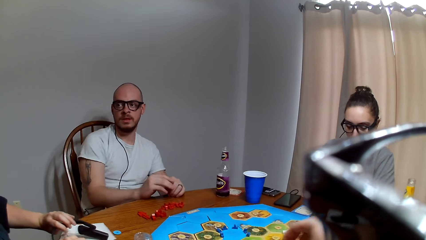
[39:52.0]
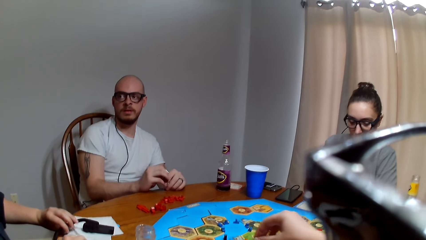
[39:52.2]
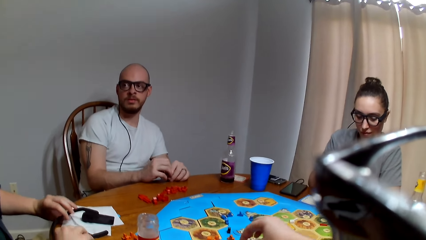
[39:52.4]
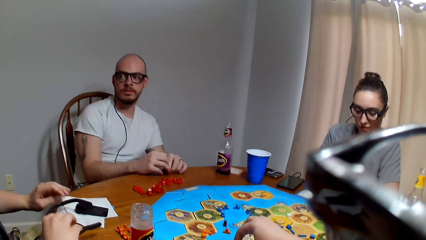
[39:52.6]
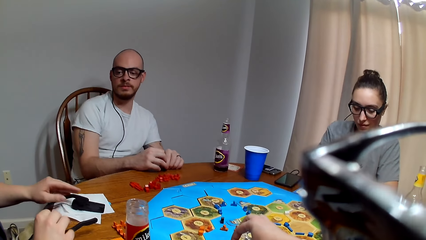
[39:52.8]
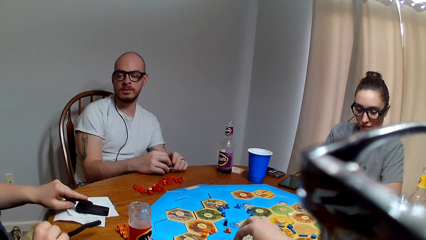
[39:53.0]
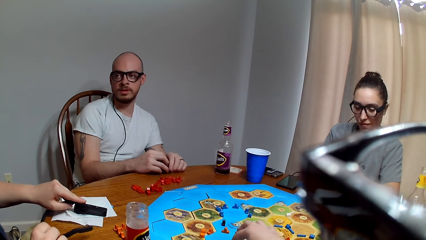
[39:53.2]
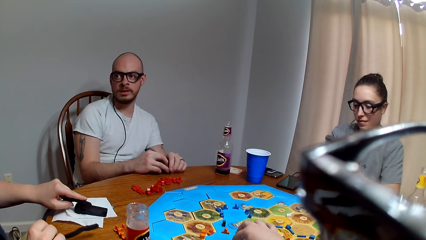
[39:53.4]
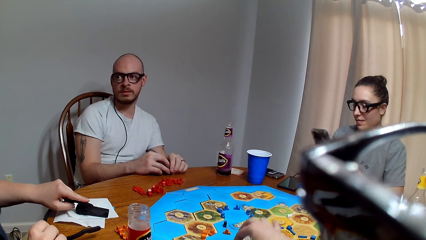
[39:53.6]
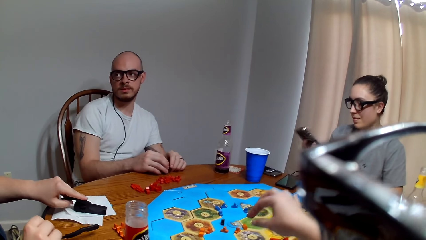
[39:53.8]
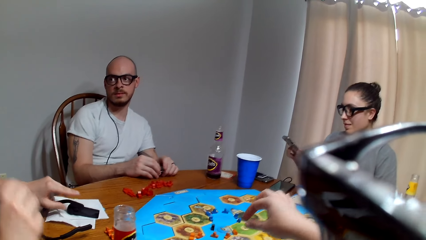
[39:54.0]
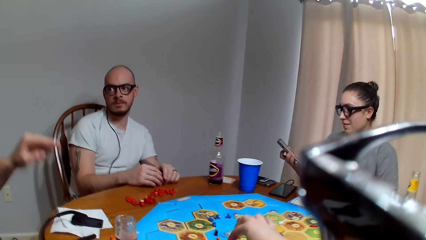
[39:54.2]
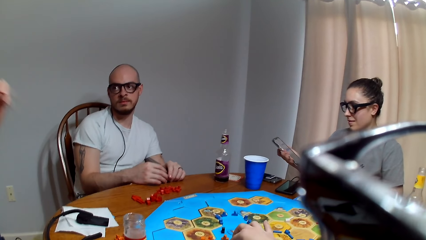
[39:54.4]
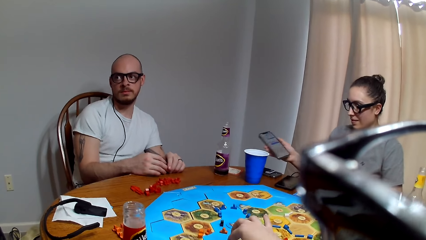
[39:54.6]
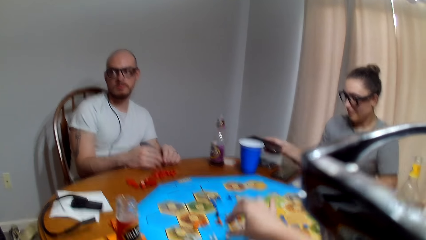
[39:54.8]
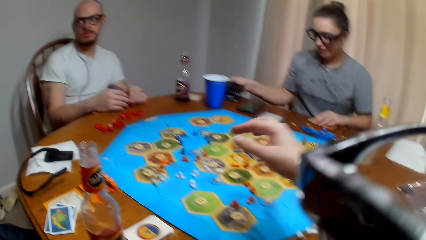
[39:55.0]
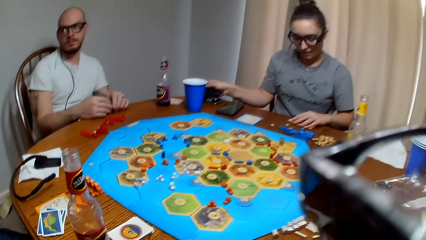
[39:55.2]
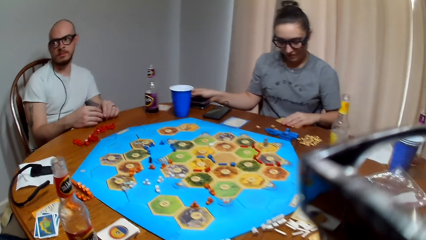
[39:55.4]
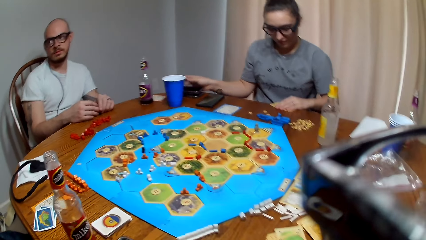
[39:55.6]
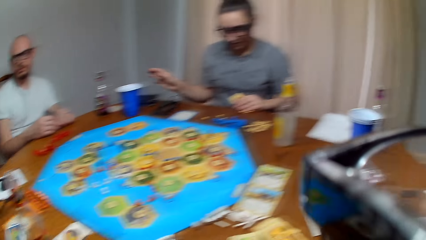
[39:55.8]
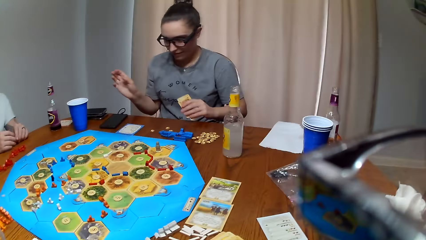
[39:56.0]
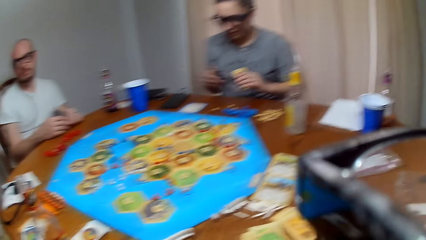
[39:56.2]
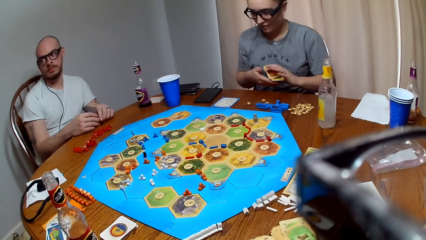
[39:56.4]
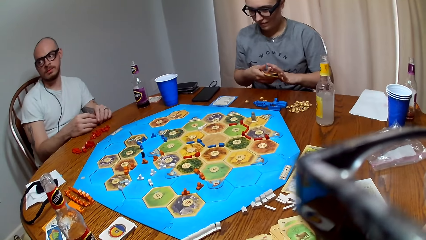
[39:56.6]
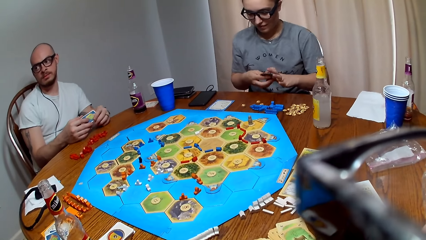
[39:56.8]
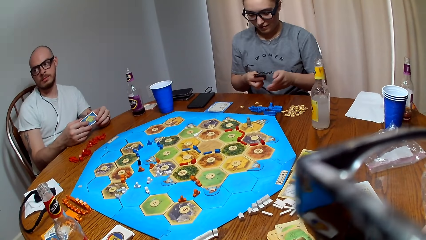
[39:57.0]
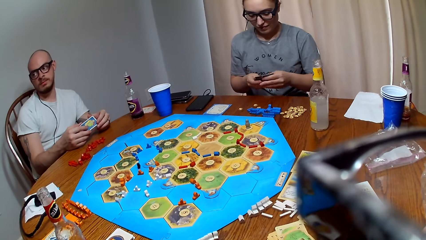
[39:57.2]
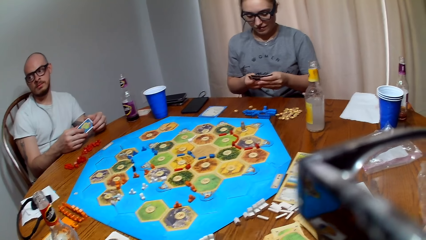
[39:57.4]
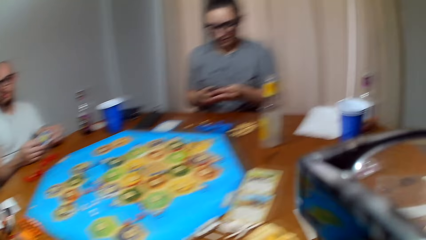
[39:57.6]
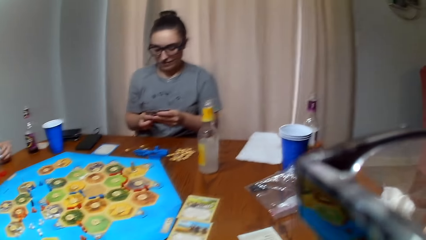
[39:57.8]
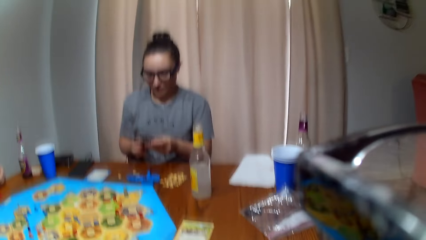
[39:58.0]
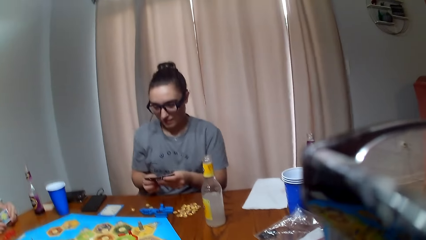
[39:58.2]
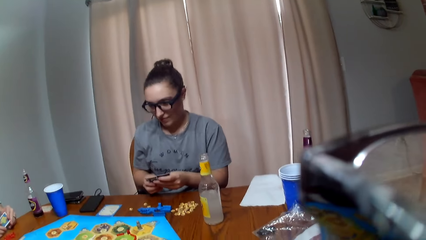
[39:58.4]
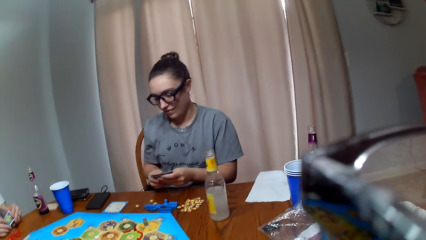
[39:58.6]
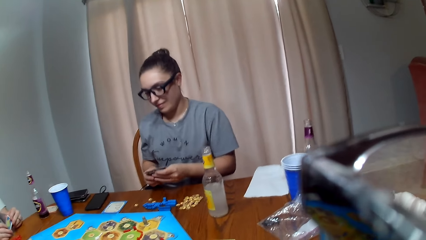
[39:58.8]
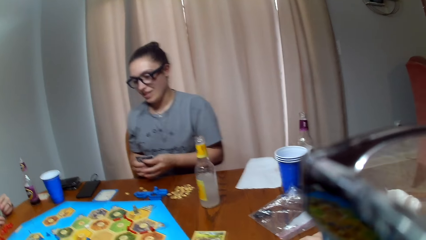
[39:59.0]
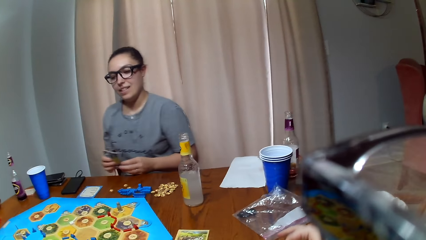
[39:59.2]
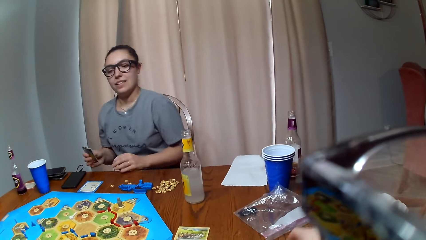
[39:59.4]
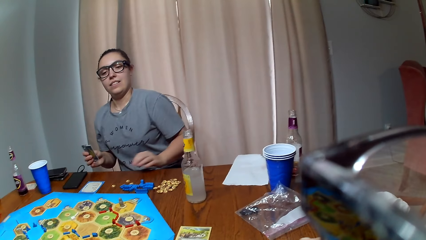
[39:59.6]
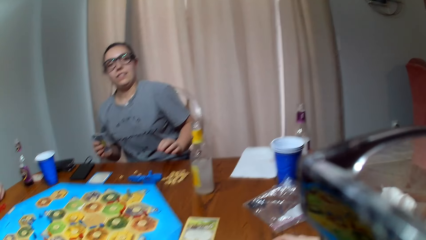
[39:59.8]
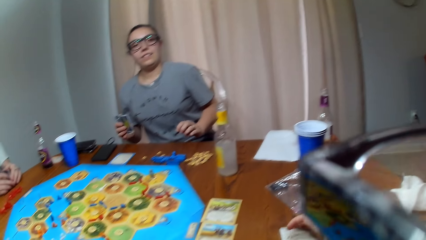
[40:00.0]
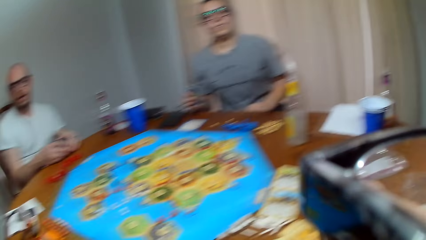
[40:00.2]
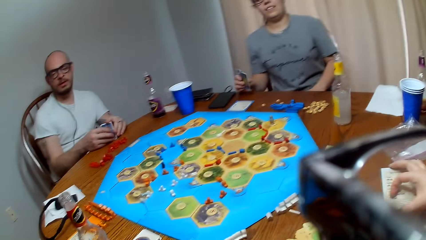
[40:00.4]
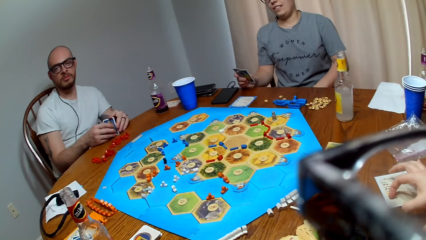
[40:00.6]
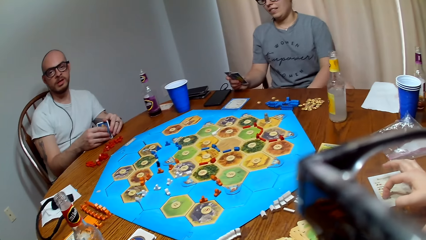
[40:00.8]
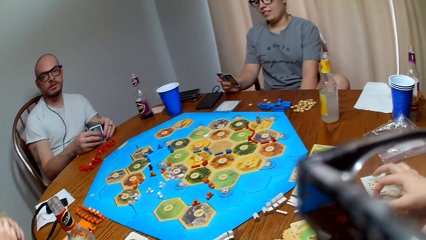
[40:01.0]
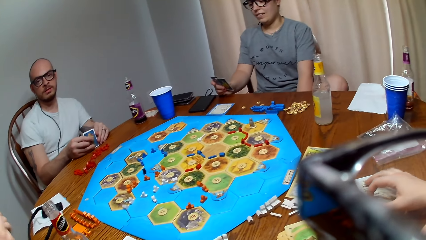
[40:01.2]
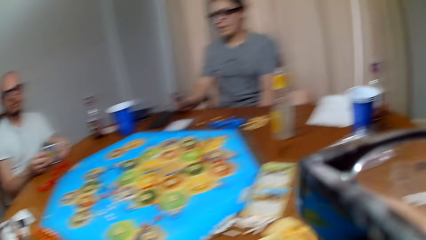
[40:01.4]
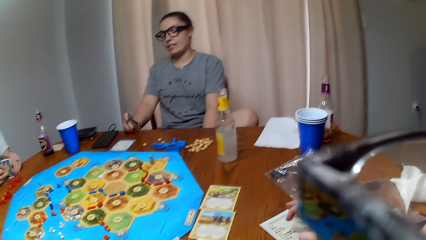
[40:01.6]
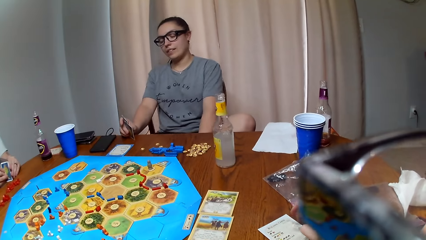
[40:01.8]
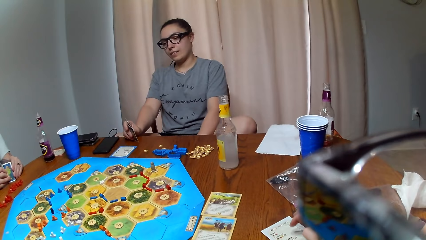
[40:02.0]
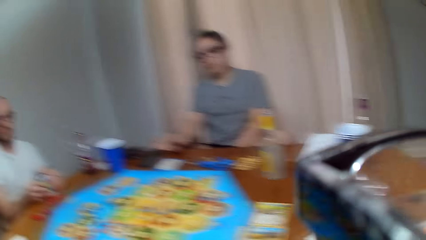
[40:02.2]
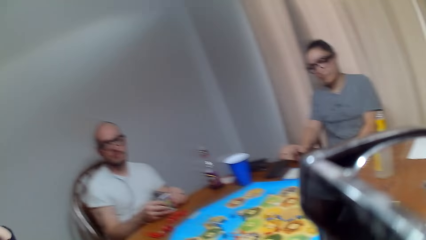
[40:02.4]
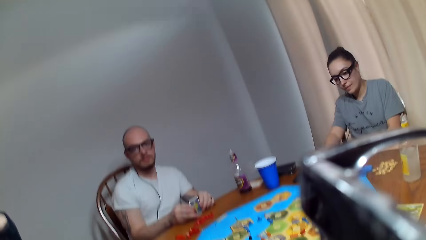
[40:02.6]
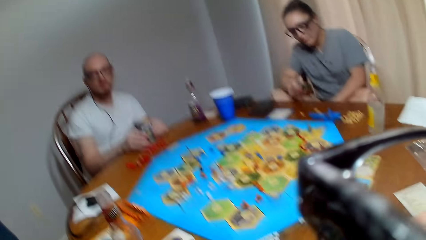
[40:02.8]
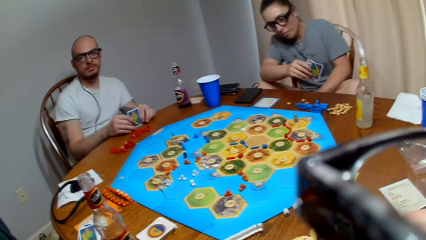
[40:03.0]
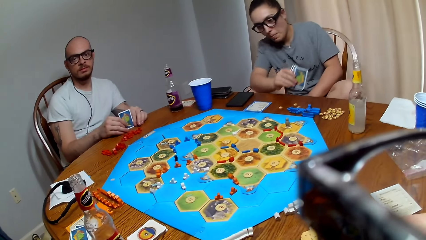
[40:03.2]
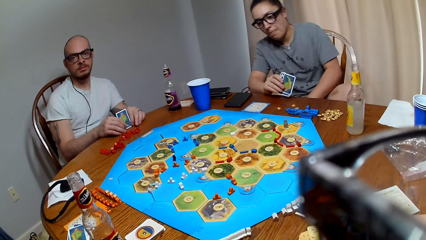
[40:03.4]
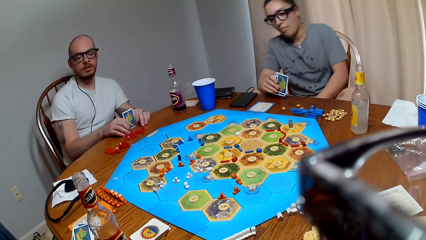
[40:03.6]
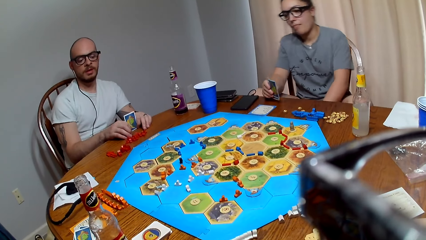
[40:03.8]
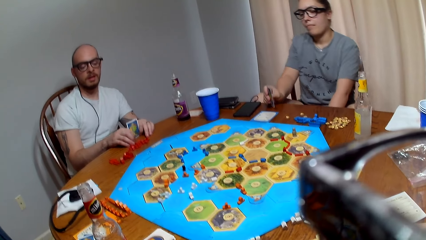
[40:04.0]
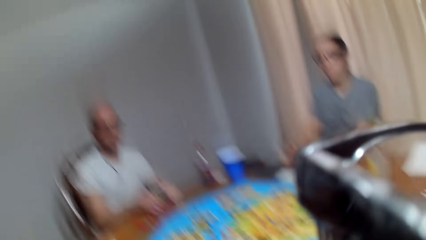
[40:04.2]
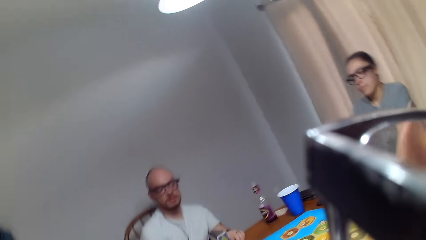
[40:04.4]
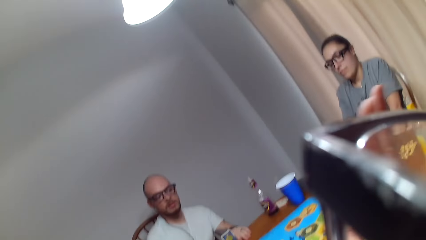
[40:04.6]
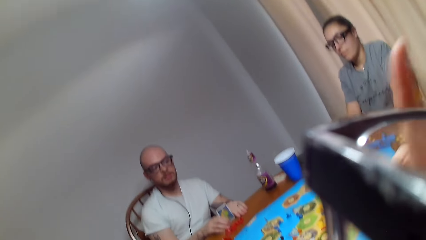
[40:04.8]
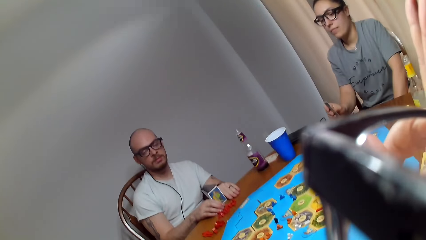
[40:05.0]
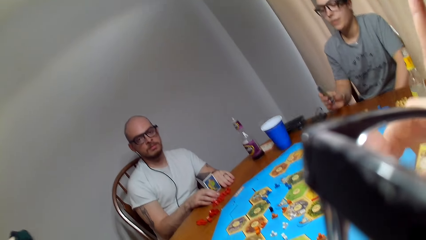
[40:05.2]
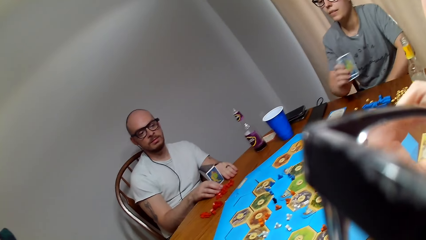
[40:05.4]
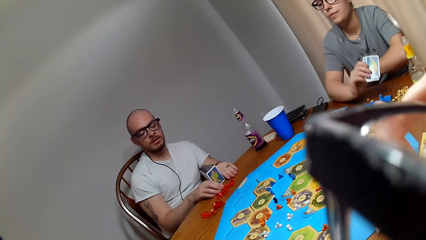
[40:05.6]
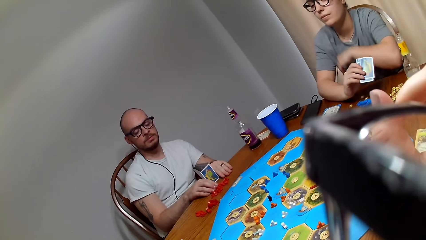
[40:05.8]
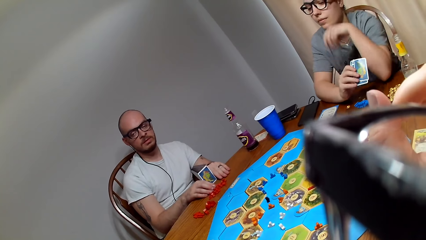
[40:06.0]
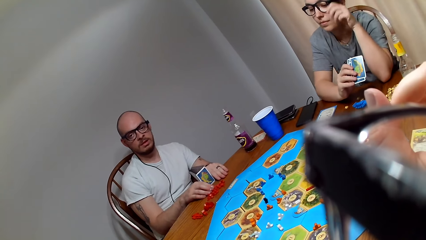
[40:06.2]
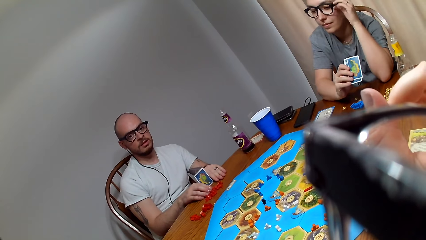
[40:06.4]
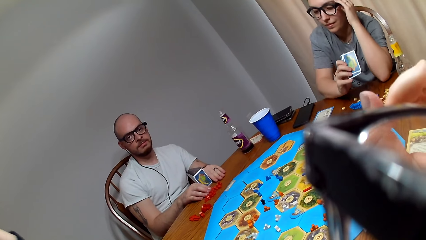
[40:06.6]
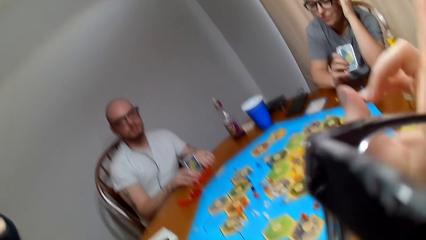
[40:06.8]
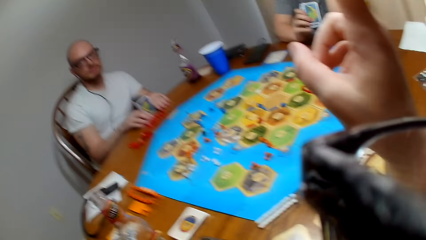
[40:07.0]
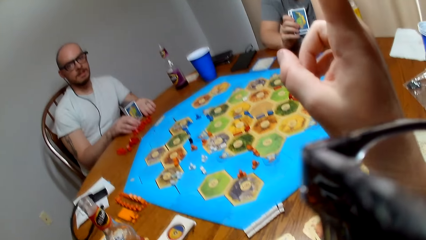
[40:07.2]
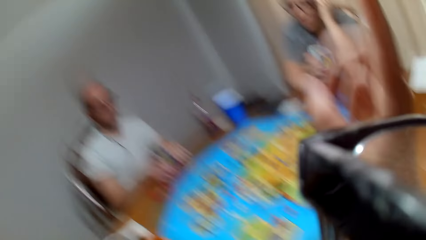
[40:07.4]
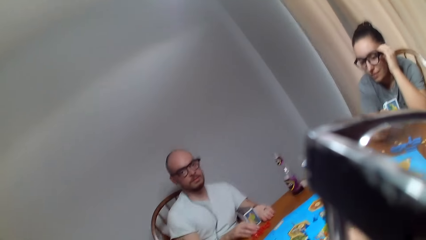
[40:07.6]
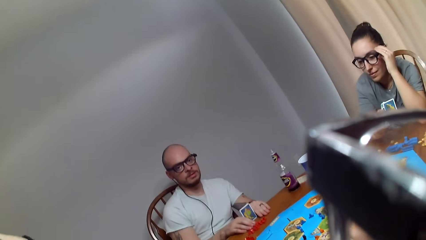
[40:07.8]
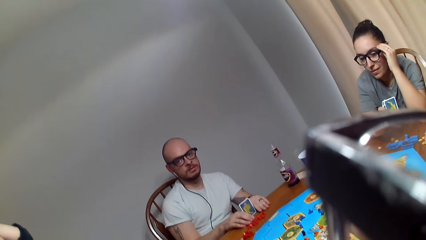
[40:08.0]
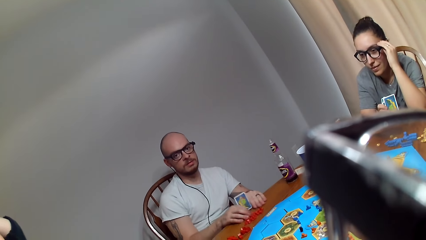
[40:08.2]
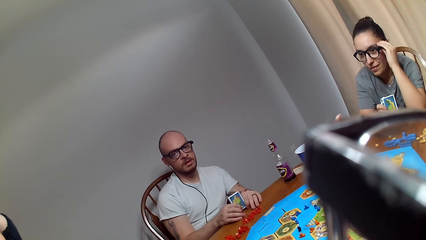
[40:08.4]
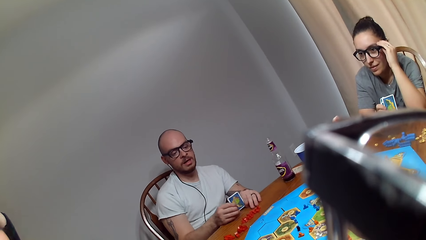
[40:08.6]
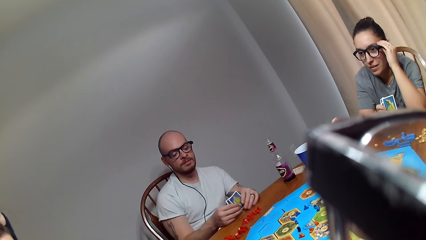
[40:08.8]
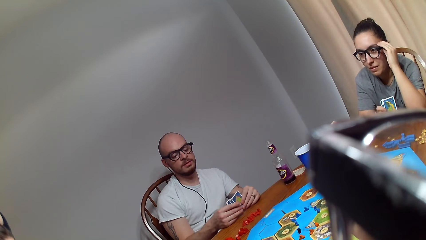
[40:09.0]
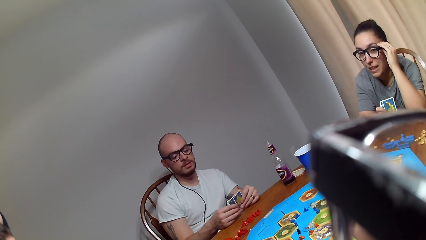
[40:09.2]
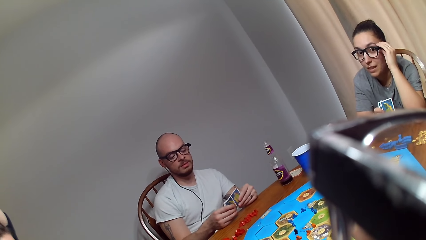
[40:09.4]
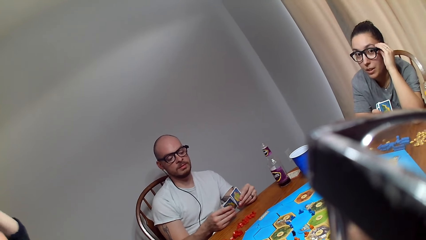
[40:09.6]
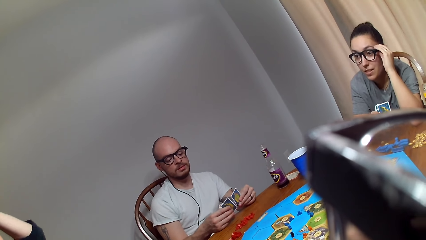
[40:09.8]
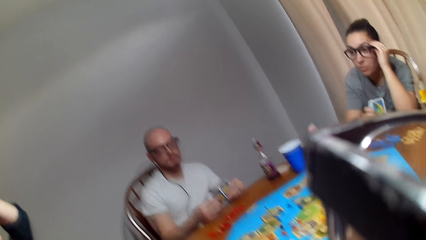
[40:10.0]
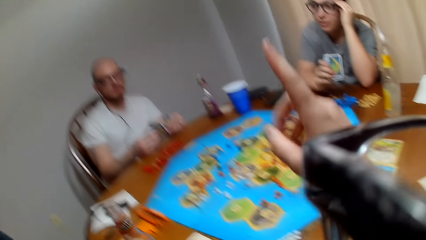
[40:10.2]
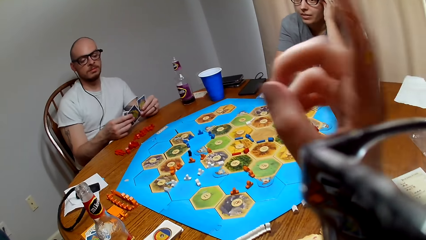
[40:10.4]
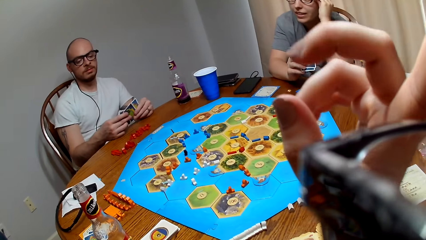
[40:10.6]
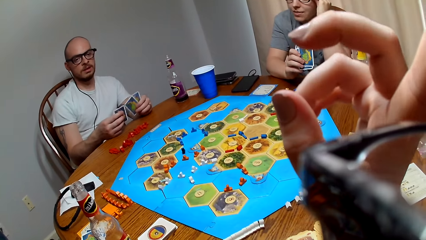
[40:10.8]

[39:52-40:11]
A woman places the camera on the napkin. A man speaks to the woman. The camera wearer places a peg on the board. Another woman puts down the phone. The camera wearer makes a sound. The other woman collects the cards on the table. The camera wearer asks a question. The man responds to the camera wearer. The other woman makes a remark. The man speaks to the camera wearer. The camera wearer talks to the man. The man responds to the camera wearer. The camera wearer talks to the man. The other woman holds her camera. The man responds to the camera wearer. The other woman speaks to the camera wearer. The camera wearer touches the camera.
